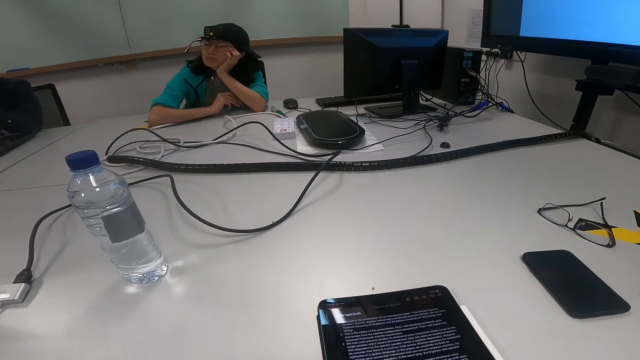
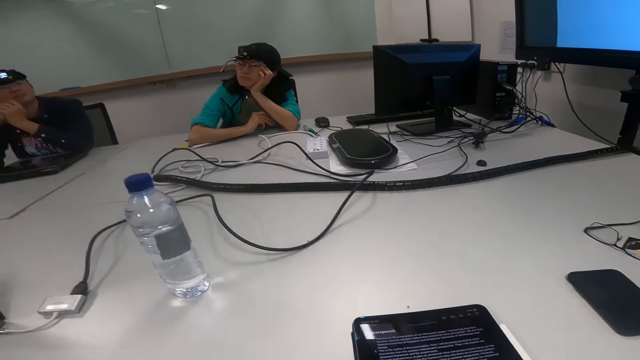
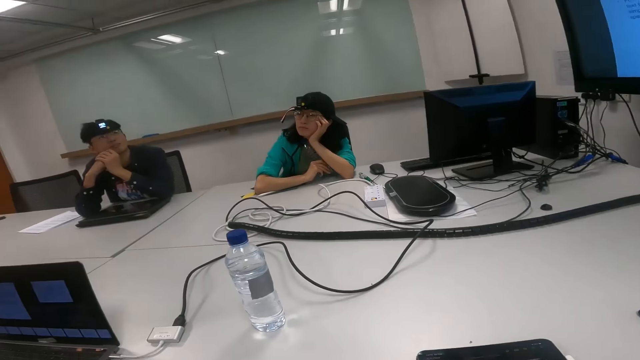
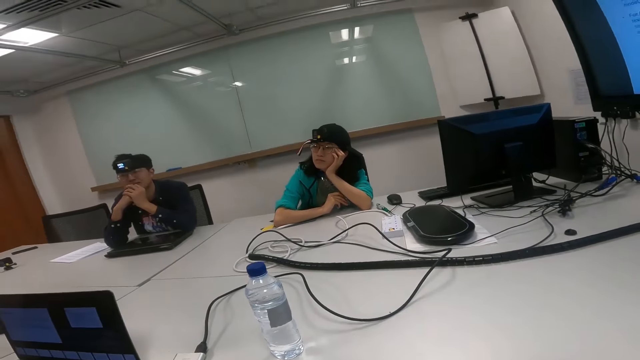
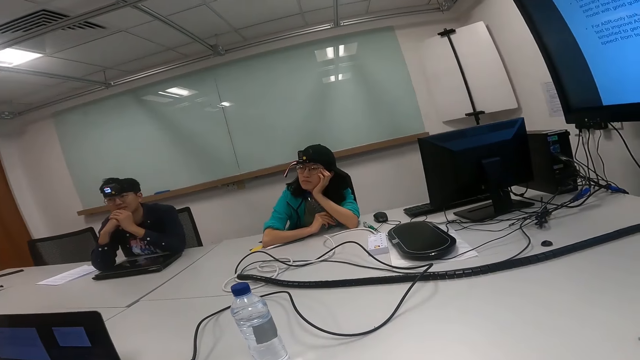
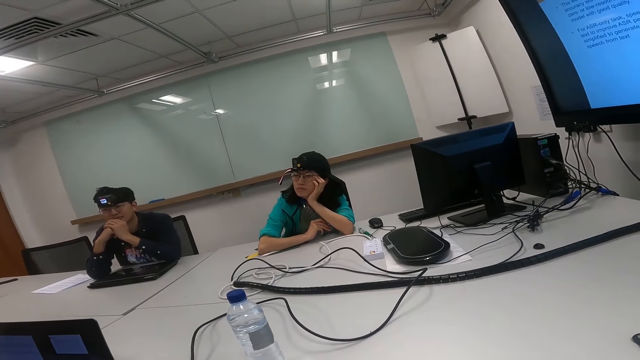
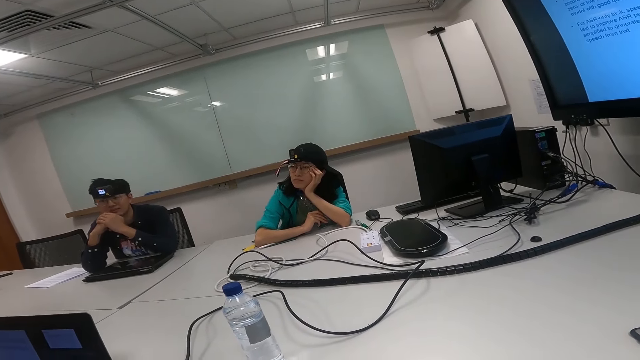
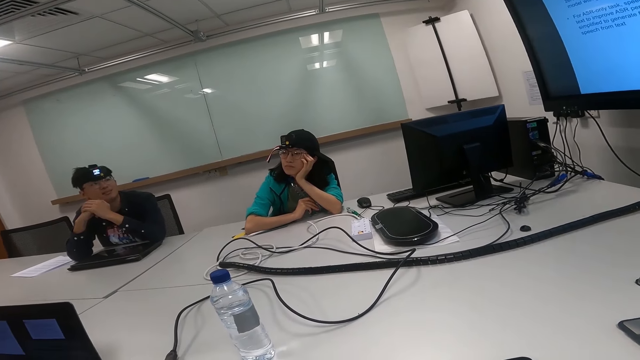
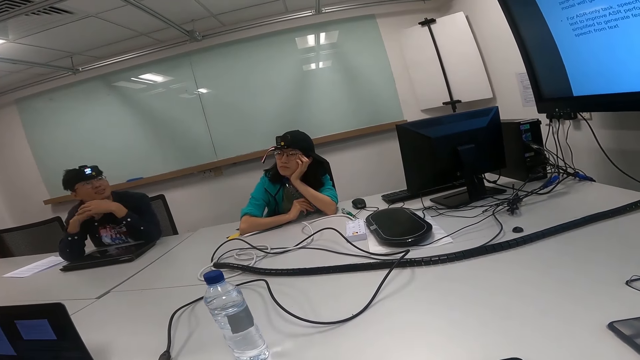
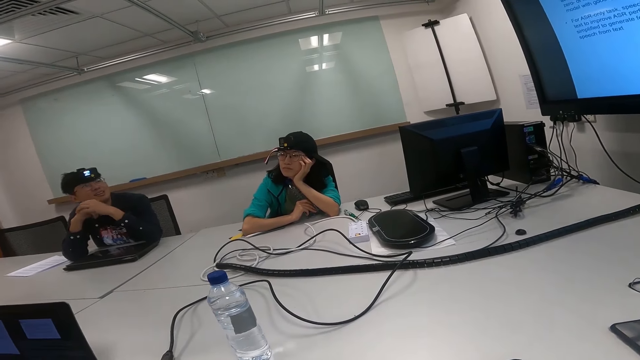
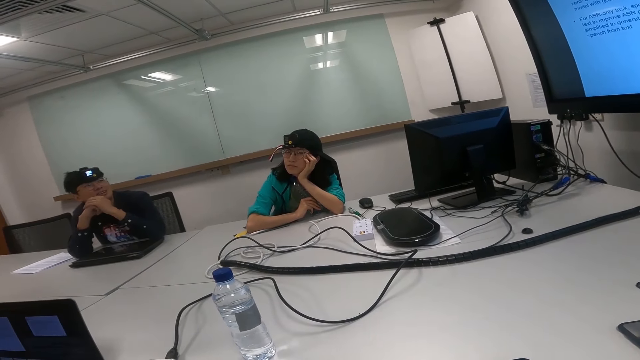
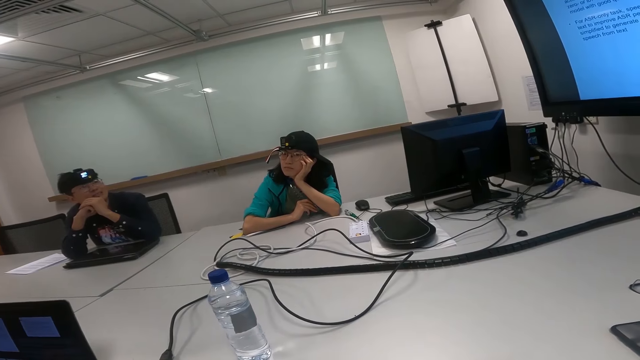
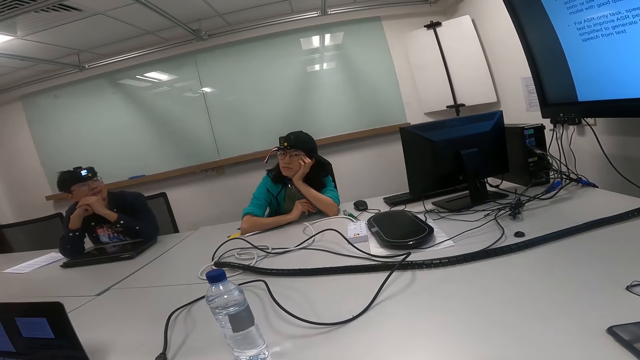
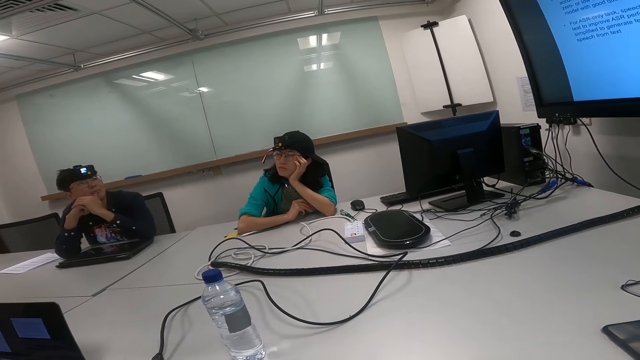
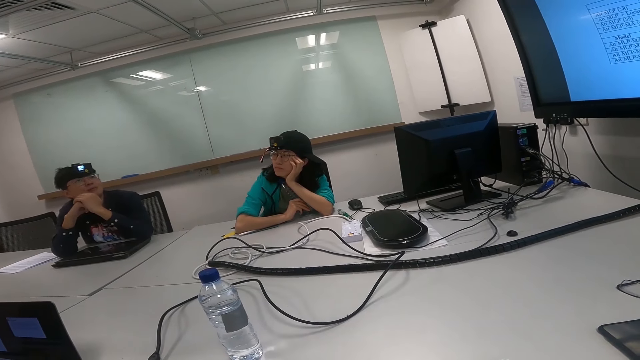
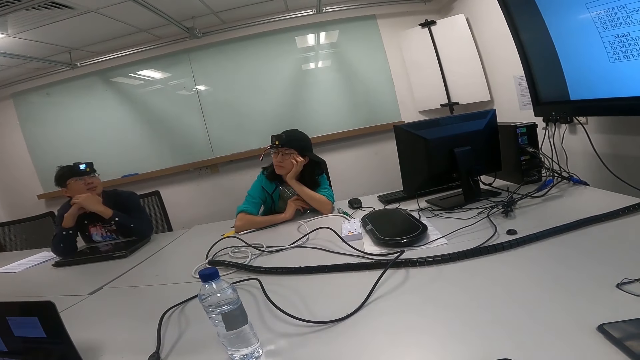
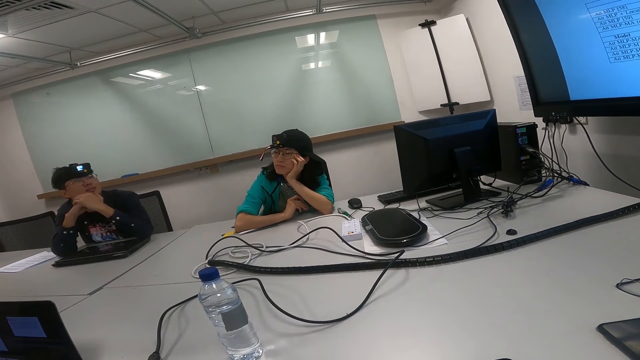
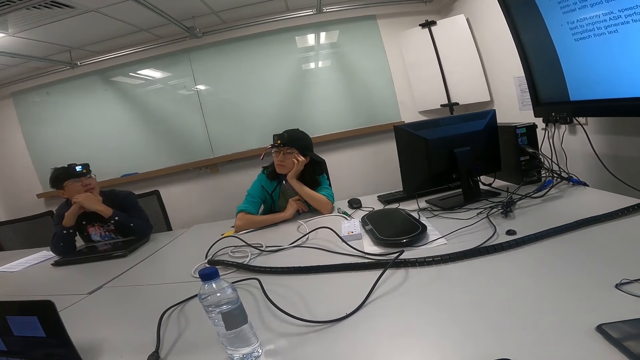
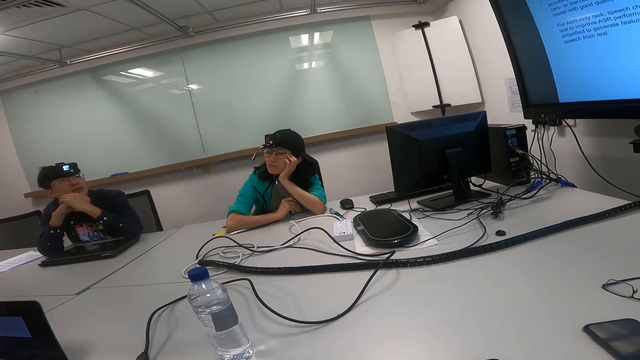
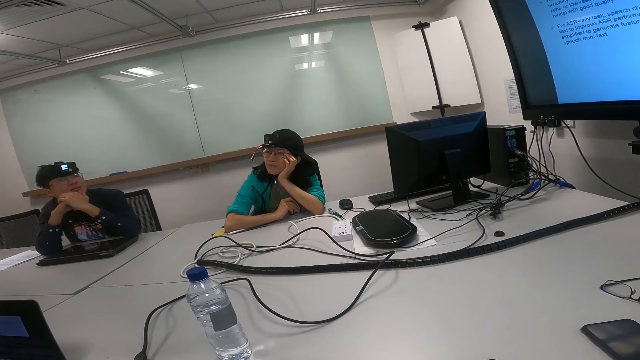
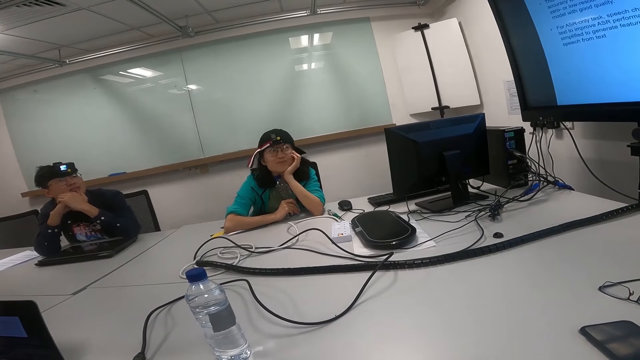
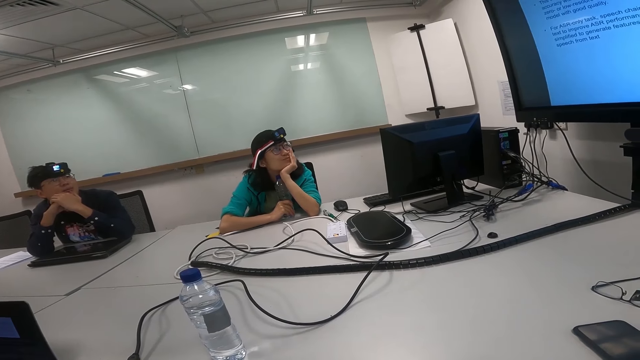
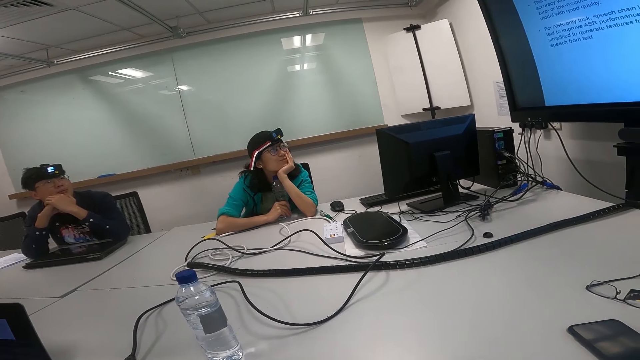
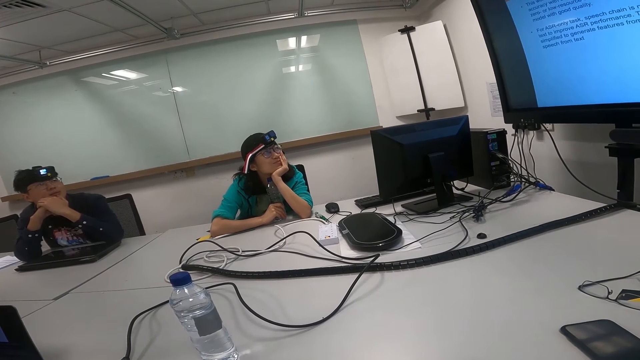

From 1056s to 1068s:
A man turns to the side. The camera wearer looks at a woman and turns around. The man stares at the screen. The camera wearer turns to the side. Another man turns to the side.

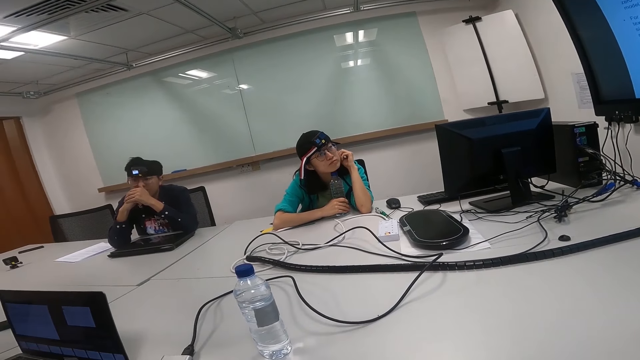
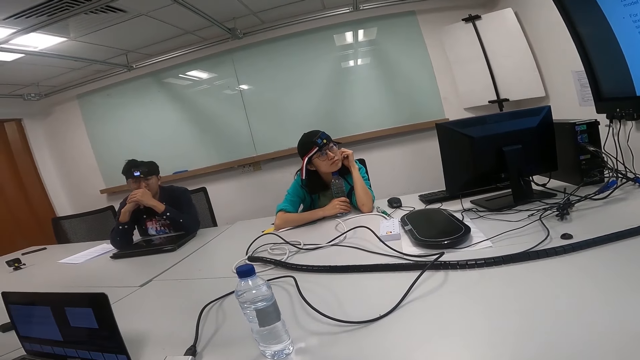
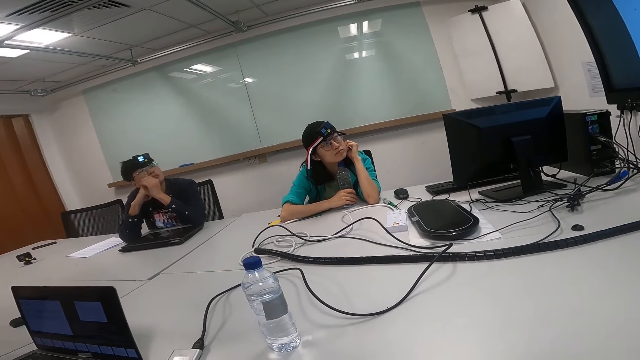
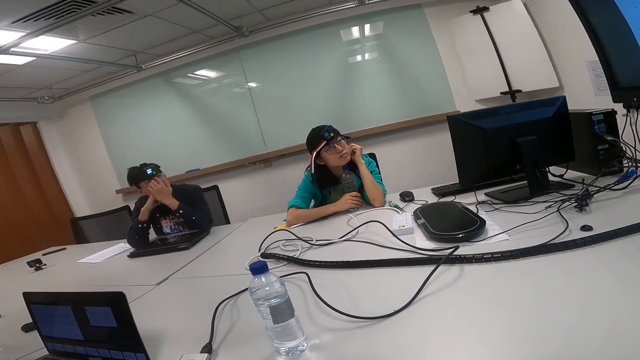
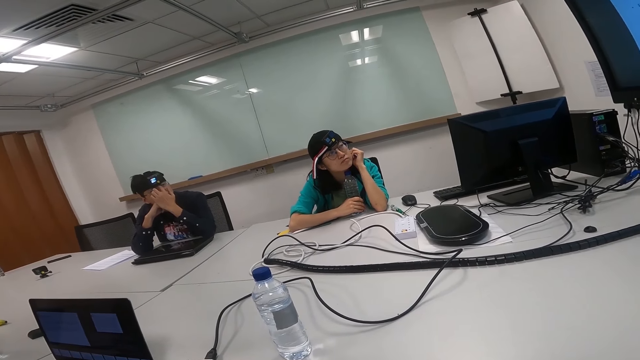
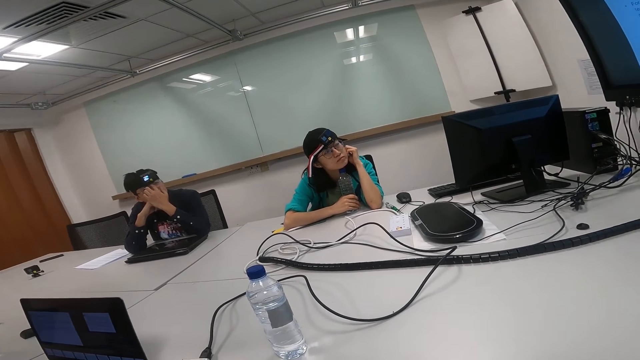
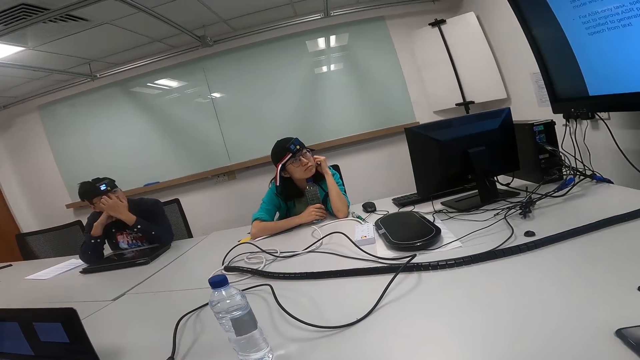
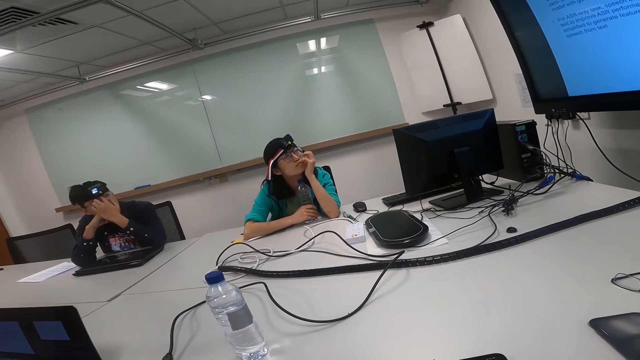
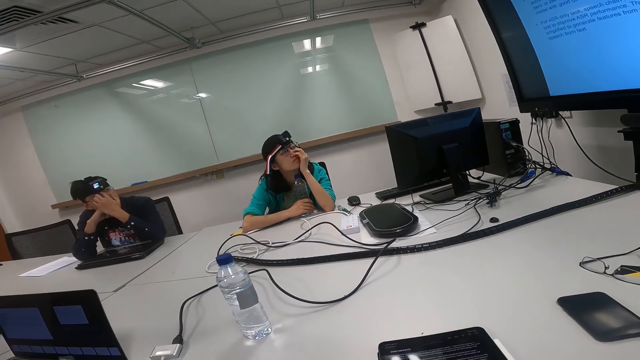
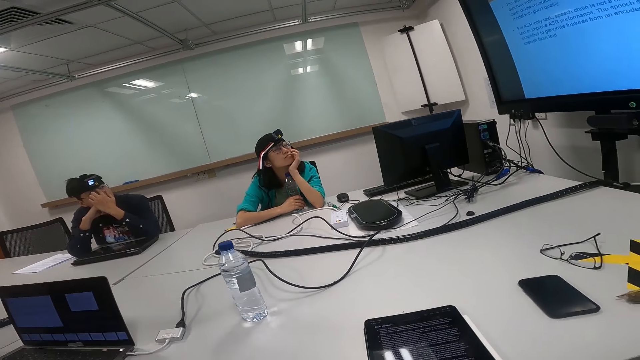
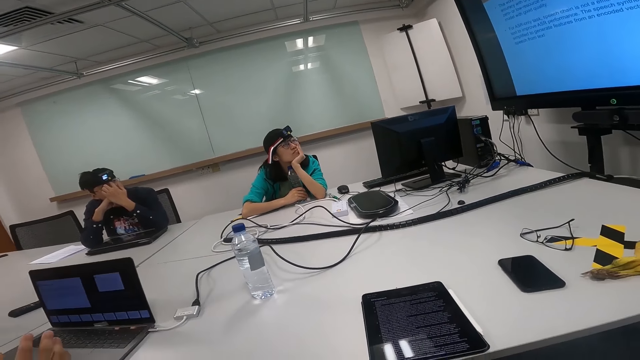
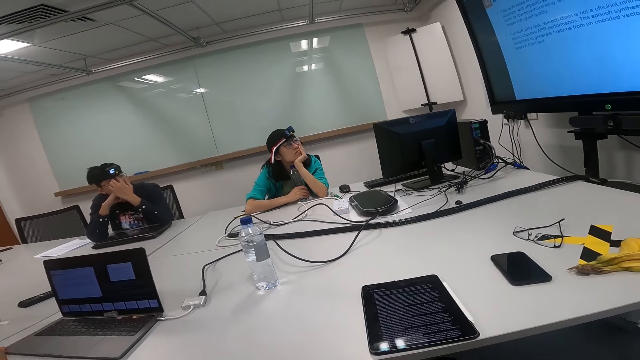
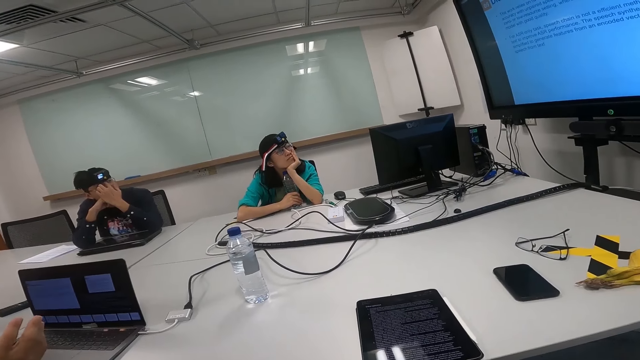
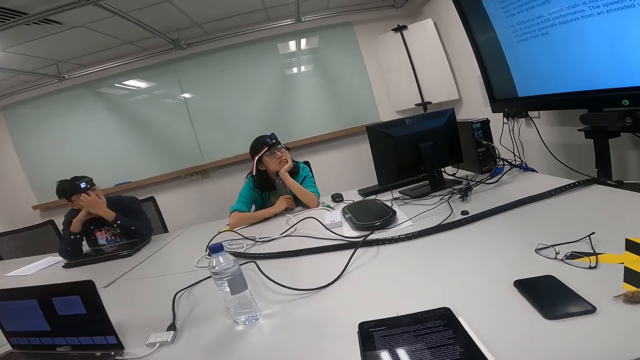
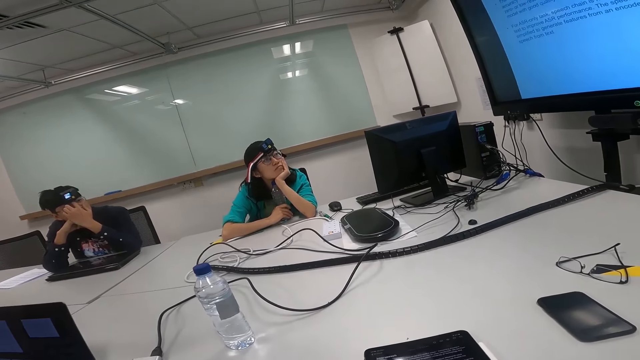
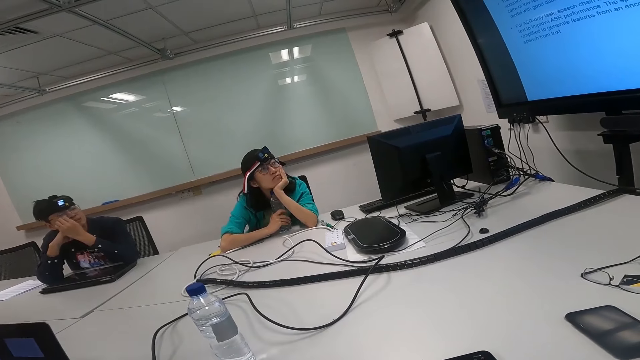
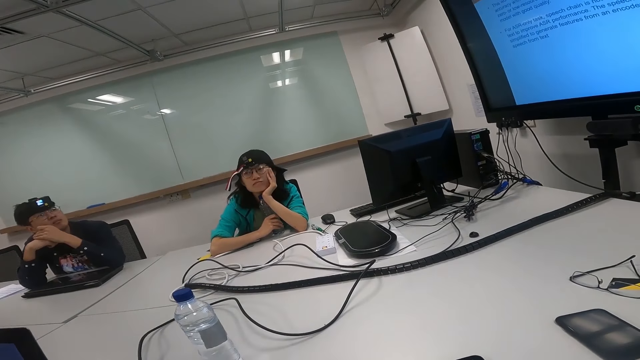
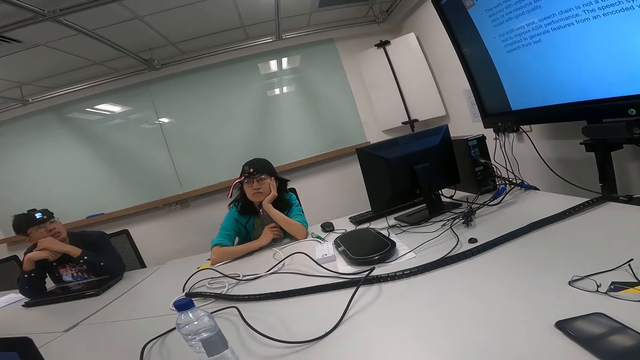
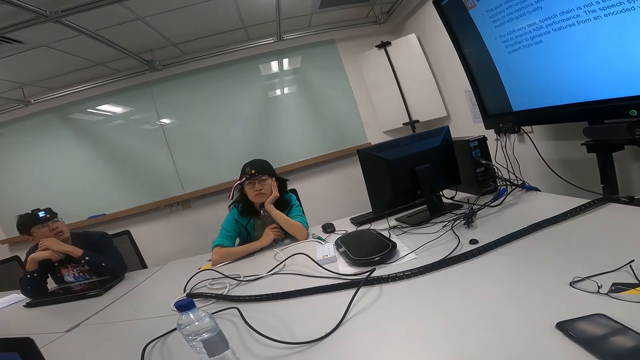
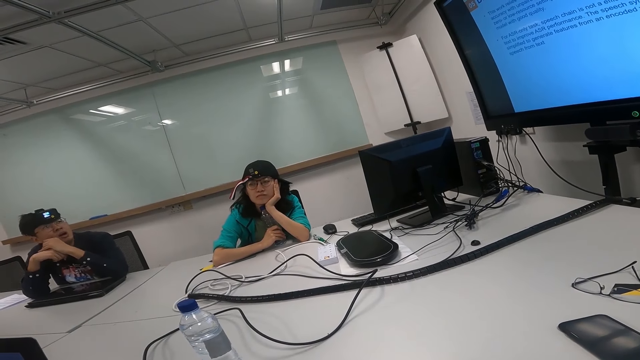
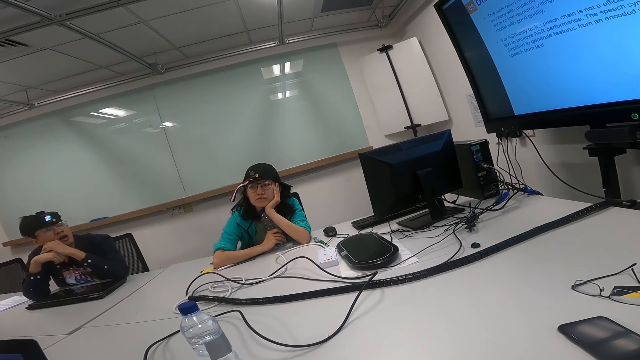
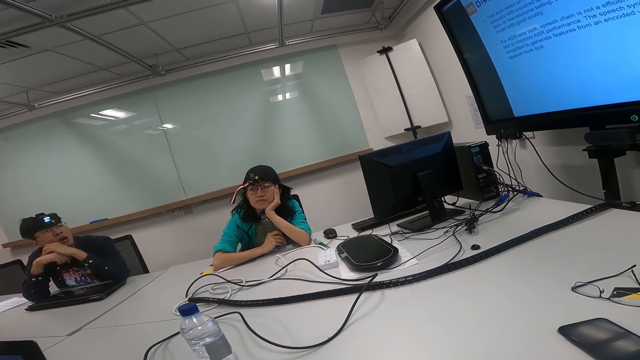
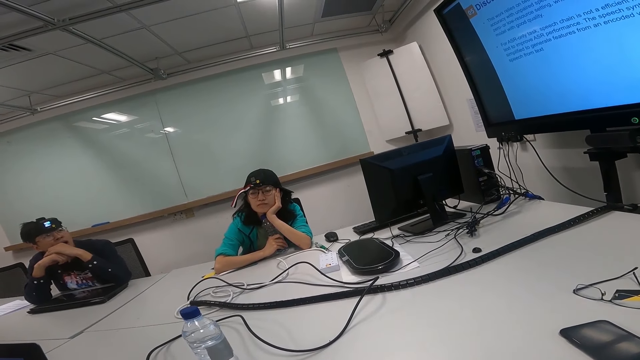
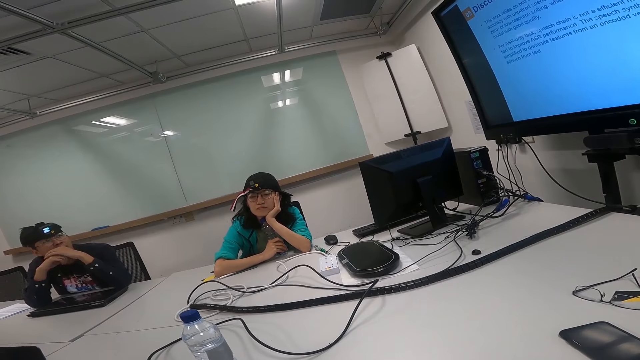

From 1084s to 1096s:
A man nods the head. The camera wearer turns to the side. The man turns to the side. The camera wearer turns to the side. A woman touches the eyes and puts the hand on the face. The camera wearer reads on the tablet. Another man turns to the side. The camera wearer looks at the screen. The first man nods the head.
